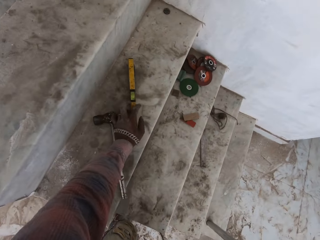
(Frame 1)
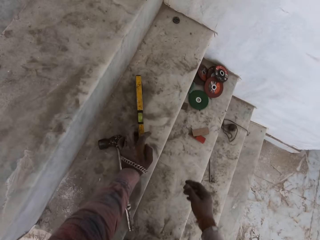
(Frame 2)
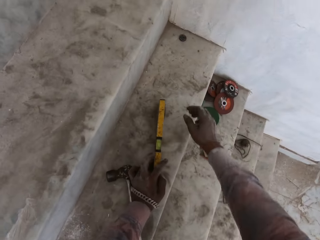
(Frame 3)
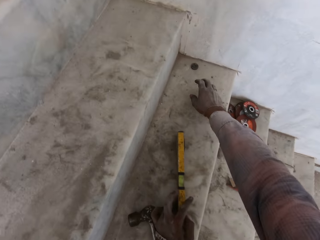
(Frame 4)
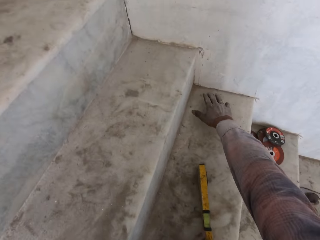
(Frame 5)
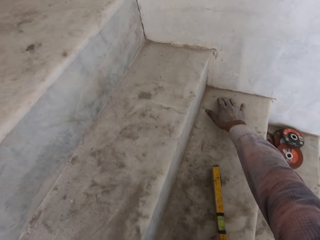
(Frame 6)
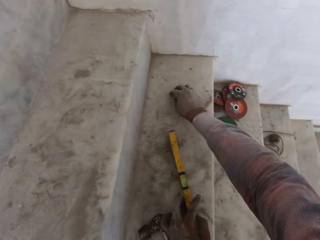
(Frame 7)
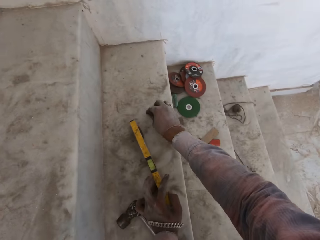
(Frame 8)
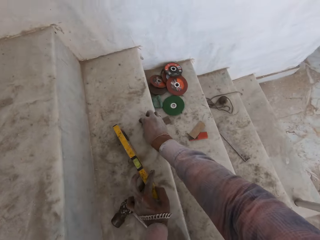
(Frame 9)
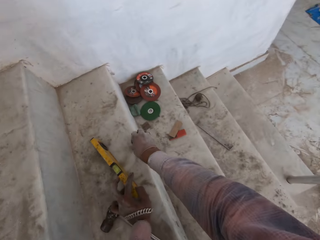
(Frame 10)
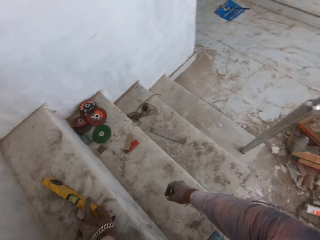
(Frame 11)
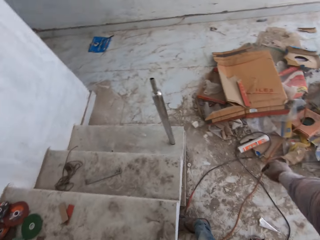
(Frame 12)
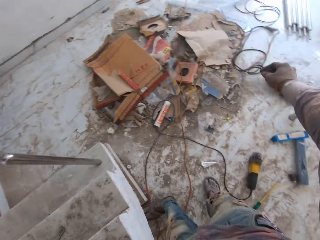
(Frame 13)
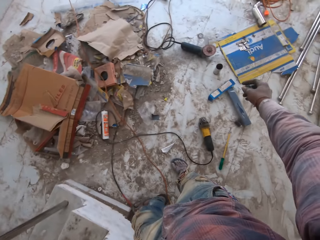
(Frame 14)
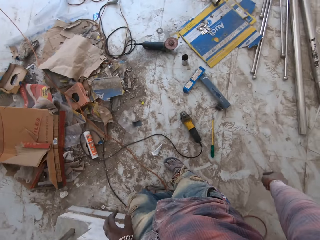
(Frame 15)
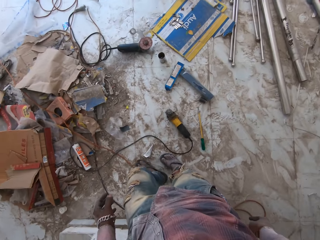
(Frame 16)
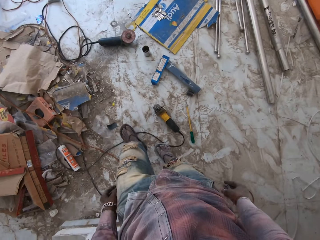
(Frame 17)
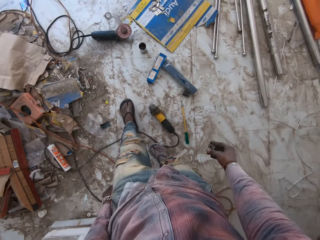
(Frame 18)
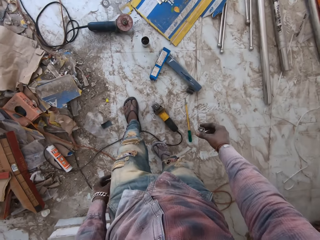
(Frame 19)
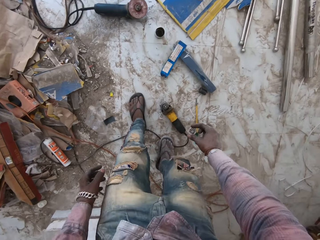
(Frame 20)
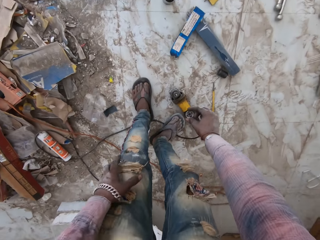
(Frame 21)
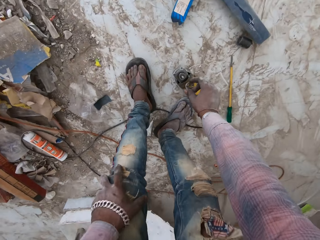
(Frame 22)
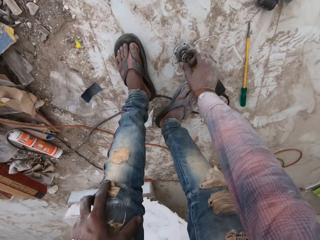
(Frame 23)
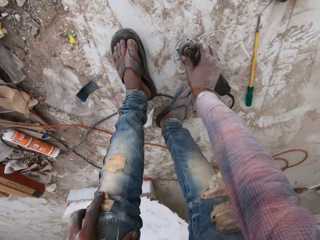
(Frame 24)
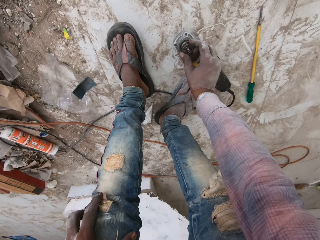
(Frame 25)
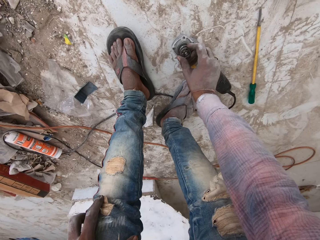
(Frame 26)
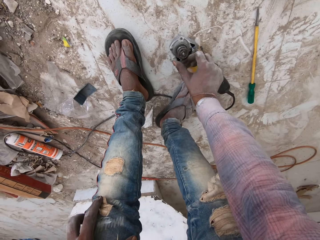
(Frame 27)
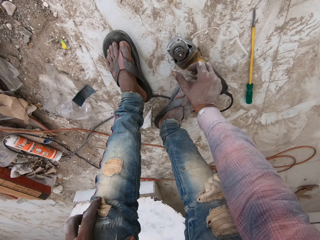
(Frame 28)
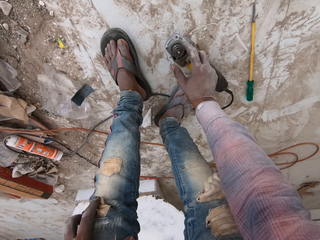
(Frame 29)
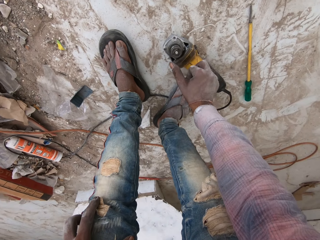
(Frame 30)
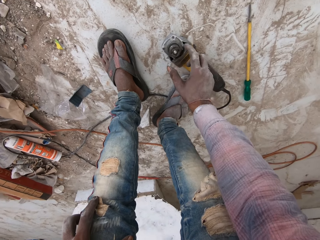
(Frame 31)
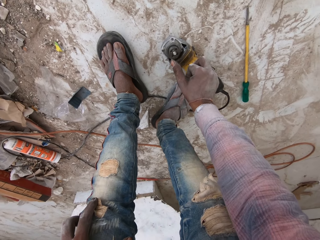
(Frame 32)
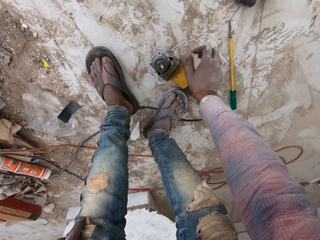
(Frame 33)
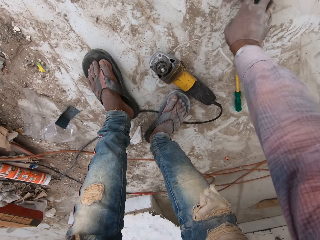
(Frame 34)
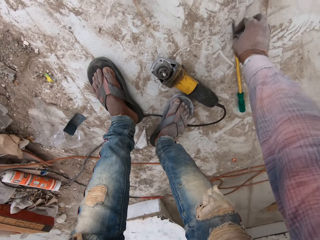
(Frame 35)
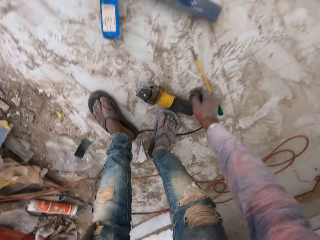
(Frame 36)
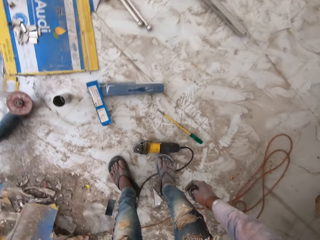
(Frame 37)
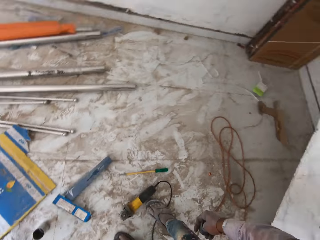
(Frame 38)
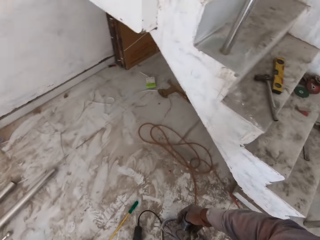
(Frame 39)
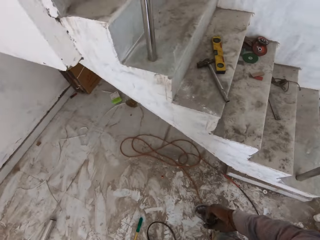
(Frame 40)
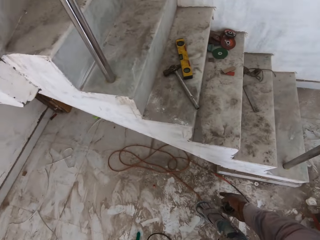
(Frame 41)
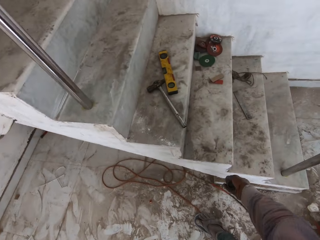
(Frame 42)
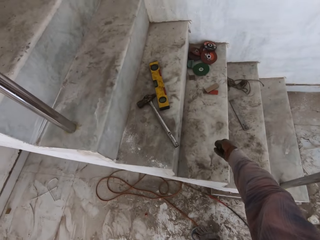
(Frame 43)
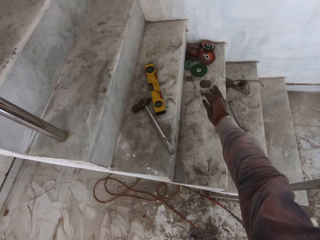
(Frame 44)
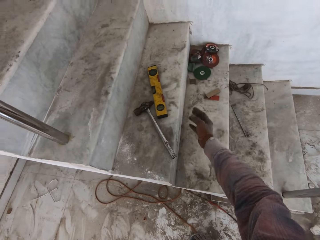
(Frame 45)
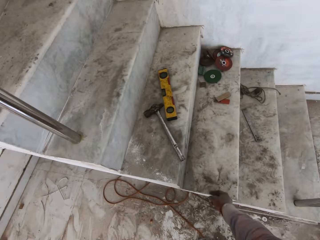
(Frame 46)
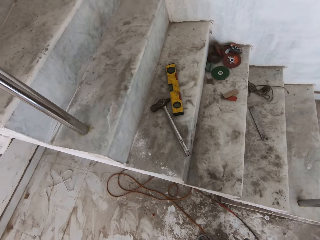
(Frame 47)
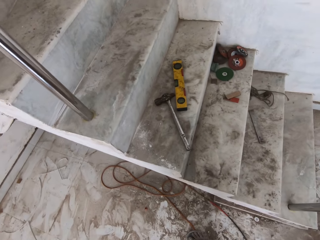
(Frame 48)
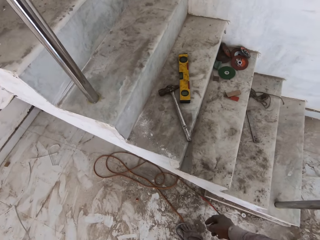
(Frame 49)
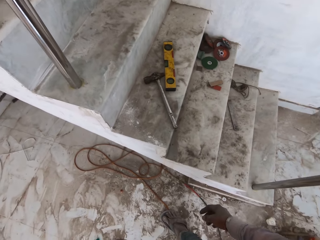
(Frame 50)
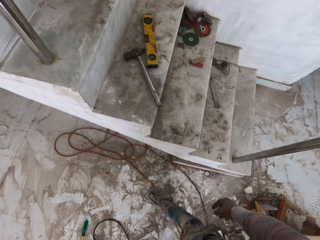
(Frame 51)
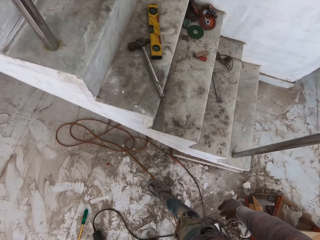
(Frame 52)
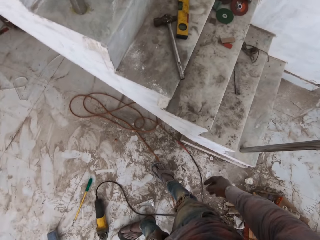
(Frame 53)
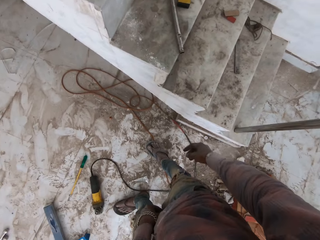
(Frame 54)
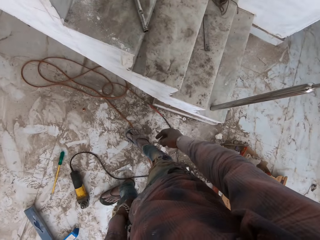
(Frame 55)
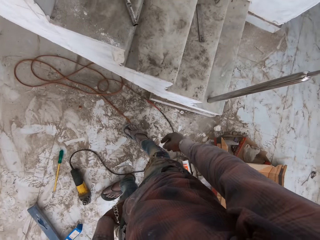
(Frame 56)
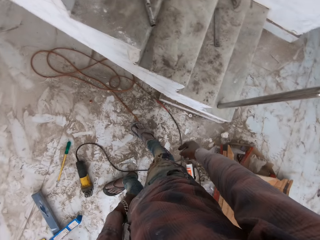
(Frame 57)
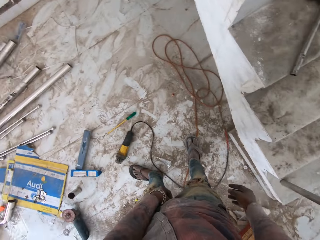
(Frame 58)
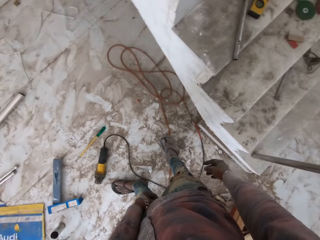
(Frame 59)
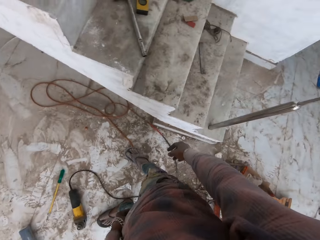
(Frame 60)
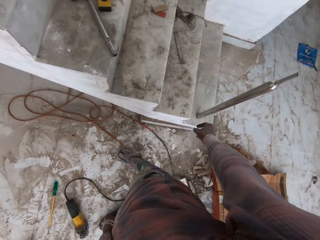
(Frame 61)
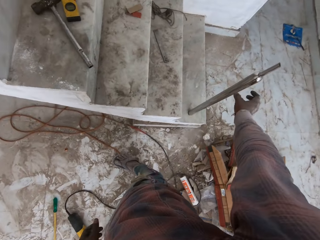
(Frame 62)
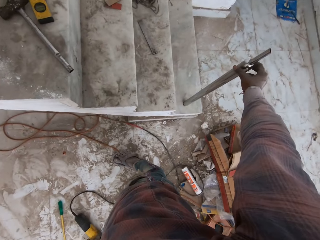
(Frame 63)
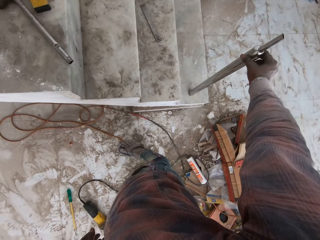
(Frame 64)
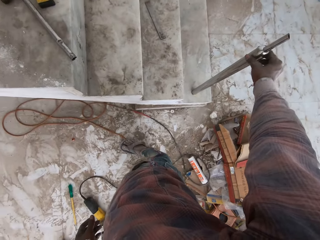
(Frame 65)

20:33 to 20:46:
The camera wearer holds something. They pick up a bolt. They hold the bolt. They walk around the room. They put the bolt on the driller. They fix the machine. They tighten the bolt. They pick up the bolt. They throw the bolt on the stairs.

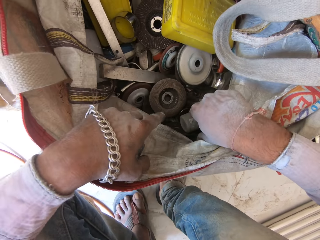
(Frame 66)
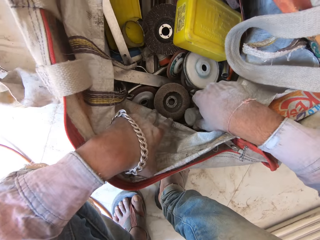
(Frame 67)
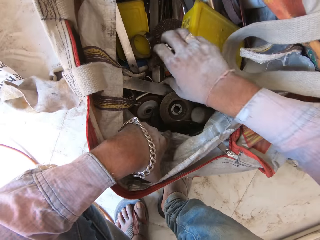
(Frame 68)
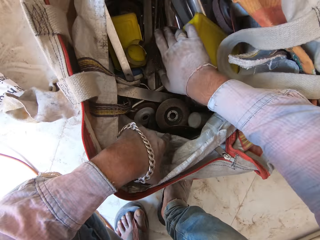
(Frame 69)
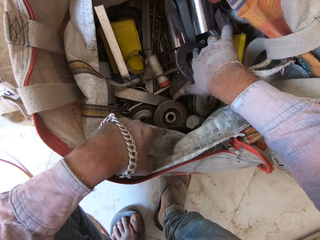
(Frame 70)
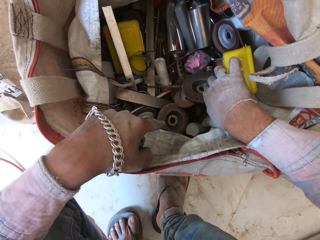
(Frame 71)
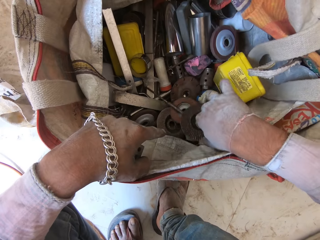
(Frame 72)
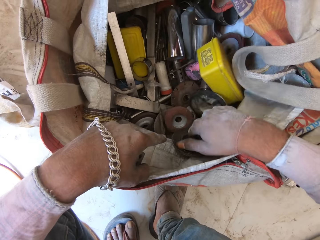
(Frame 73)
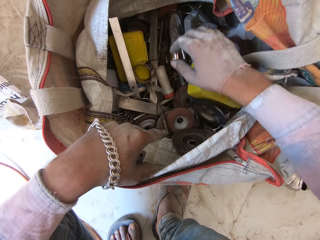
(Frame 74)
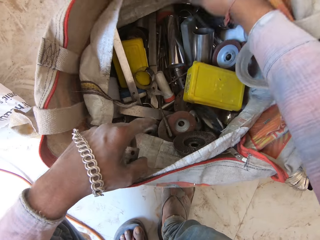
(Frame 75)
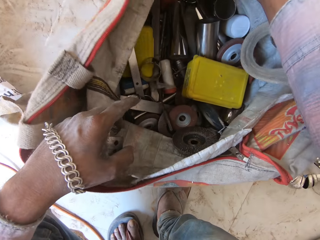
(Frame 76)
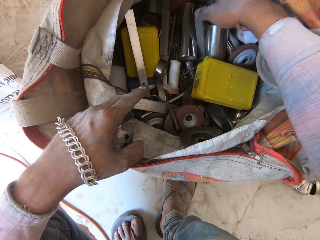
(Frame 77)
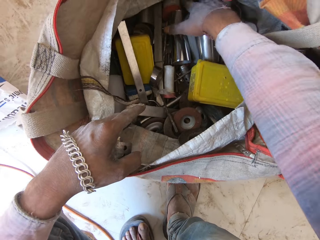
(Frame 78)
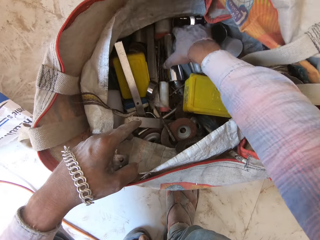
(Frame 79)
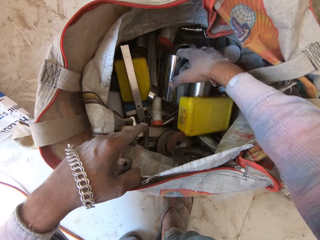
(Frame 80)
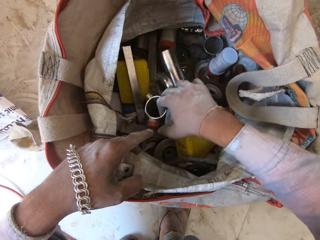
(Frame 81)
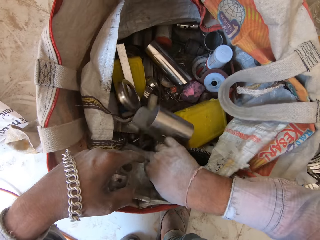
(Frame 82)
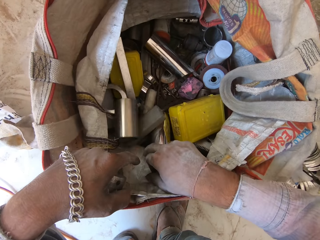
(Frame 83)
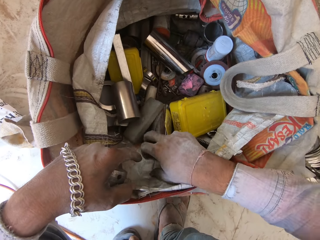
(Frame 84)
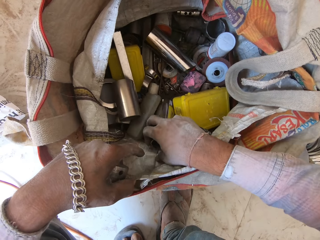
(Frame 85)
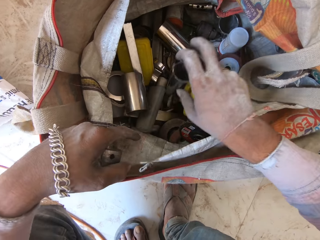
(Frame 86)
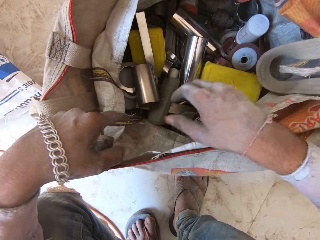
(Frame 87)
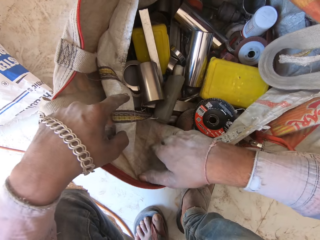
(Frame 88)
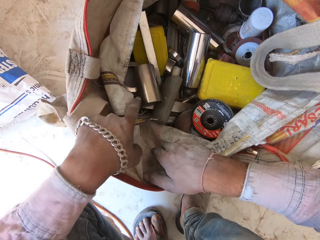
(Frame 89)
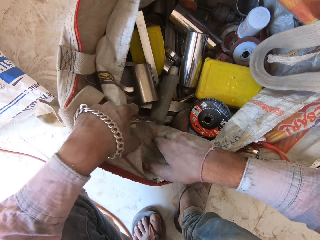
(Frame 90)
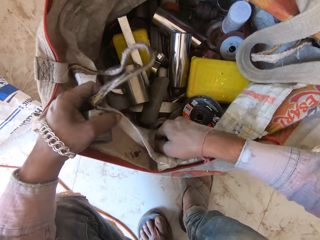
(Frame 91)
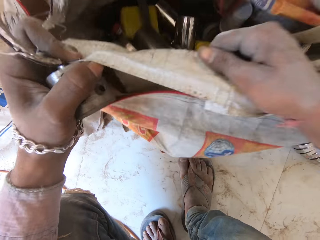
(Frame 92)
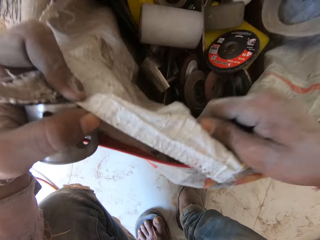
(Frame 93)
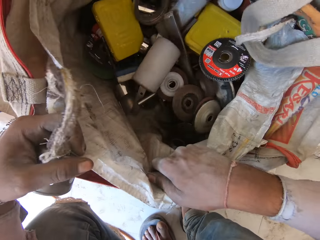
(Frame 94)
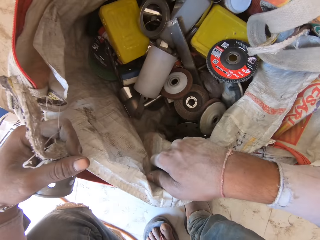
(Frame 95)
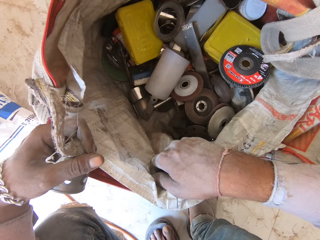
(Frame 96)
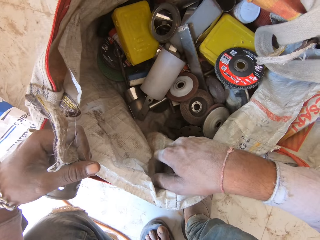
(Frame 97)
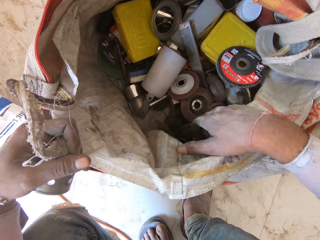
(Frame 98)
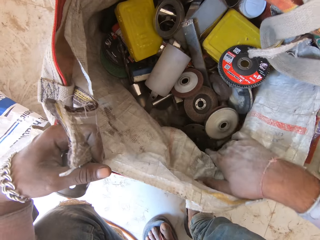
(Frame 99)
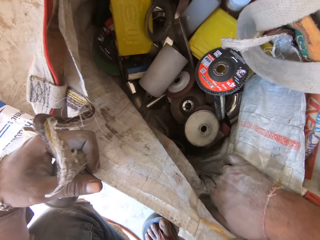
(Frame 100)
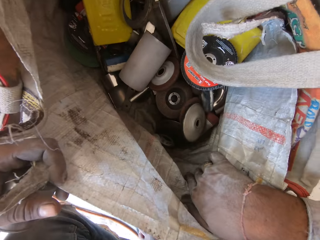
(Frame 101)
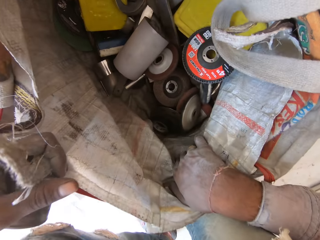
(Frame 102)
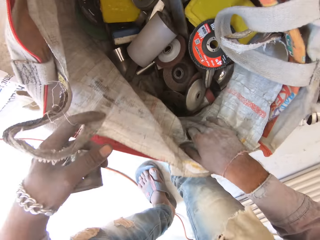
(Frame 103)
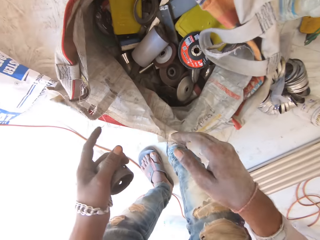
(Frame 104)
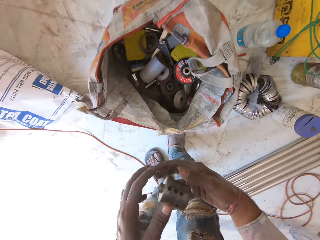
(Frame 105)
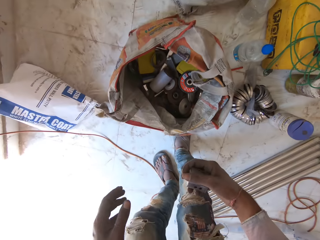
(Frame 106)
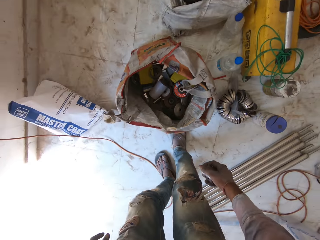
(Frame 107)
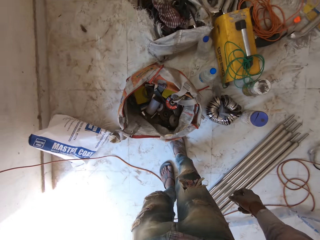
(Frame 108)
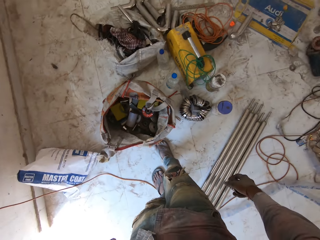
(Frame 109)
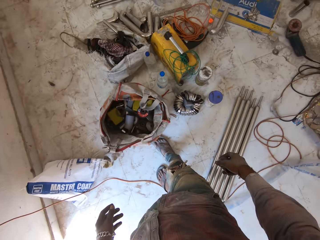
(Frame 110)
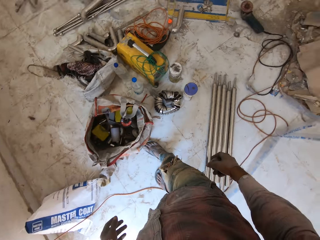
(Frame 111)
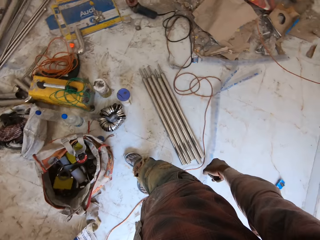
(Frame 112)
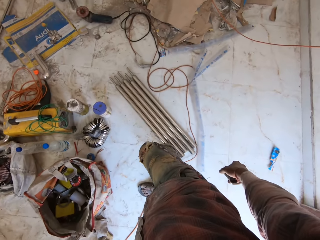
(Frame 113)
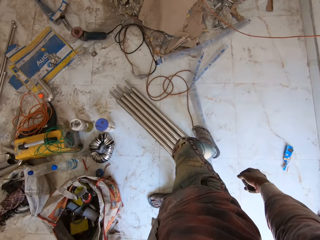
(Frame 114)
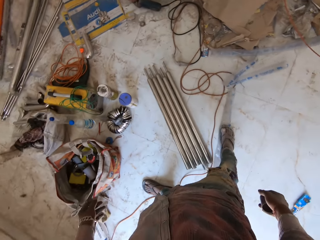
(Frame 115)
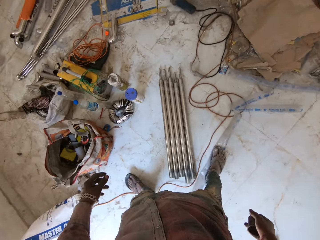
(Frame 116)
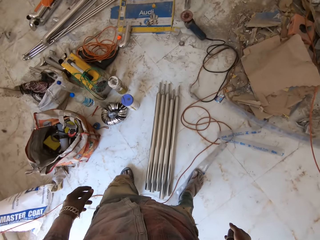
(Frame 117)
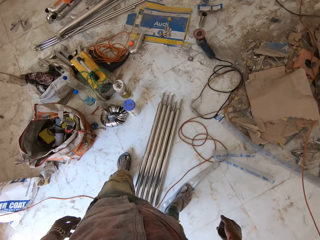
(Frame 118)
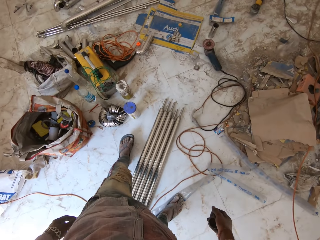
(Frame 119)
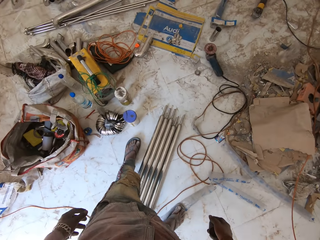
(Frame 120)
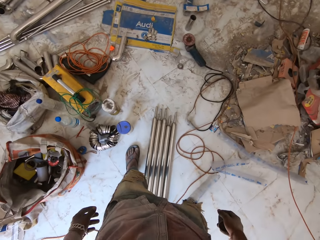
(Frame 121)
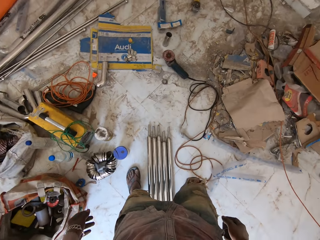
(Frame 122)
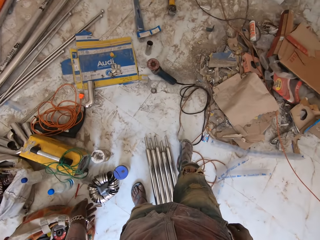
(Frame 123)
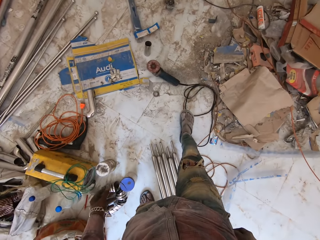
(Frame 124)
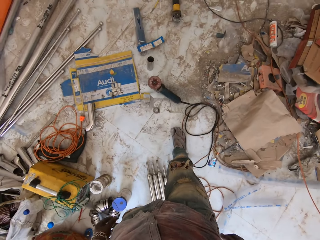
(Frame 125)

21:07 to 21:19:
The camera wearer searches for something in the bag. He pulls his hand off the bag. He walks around the room.
